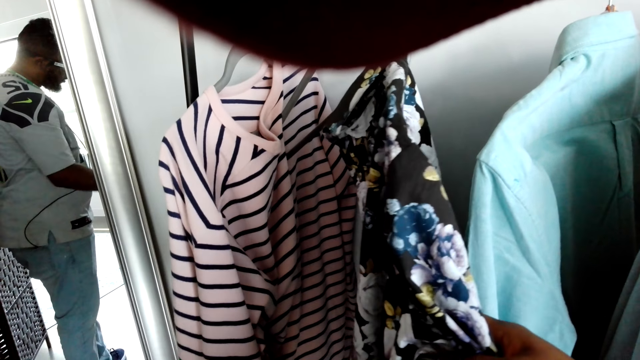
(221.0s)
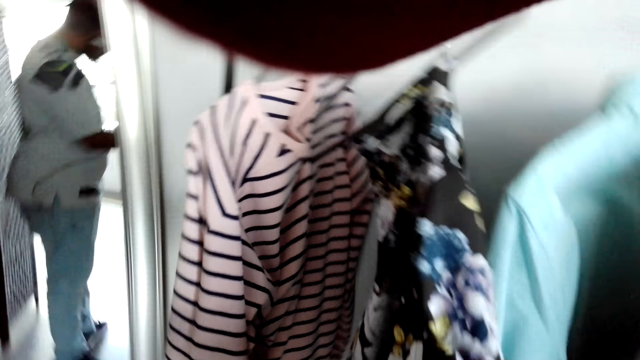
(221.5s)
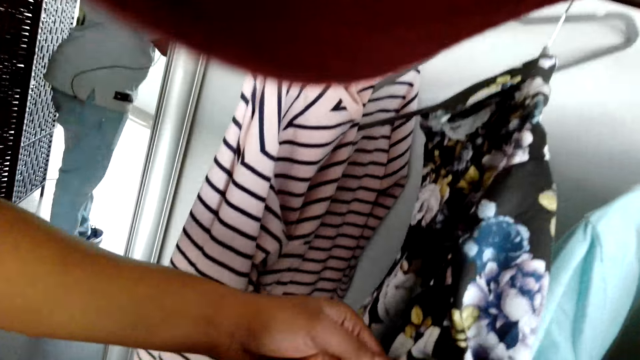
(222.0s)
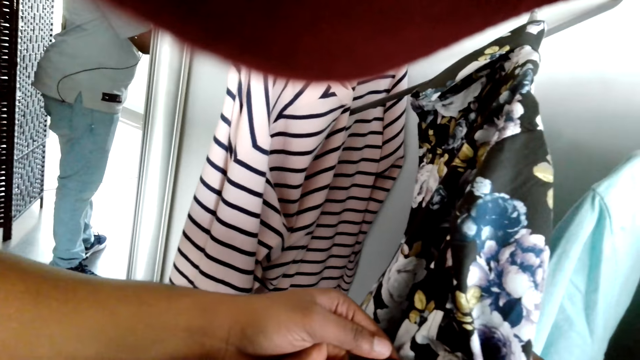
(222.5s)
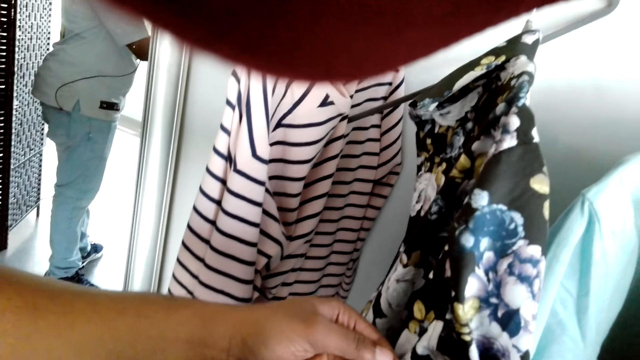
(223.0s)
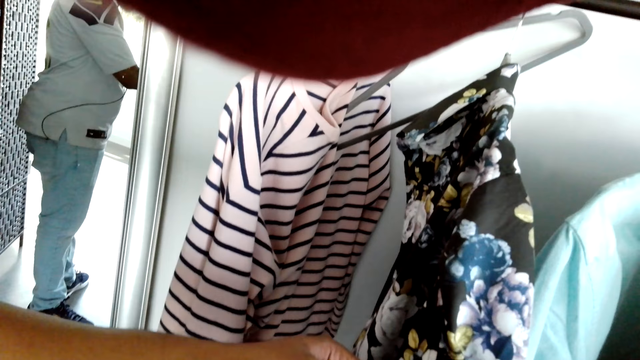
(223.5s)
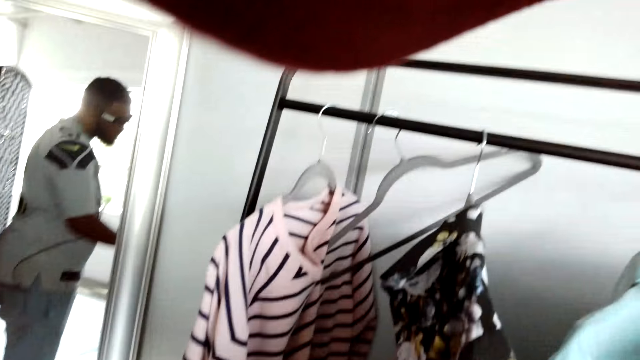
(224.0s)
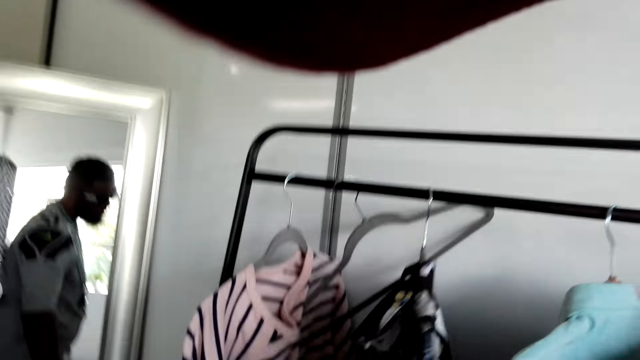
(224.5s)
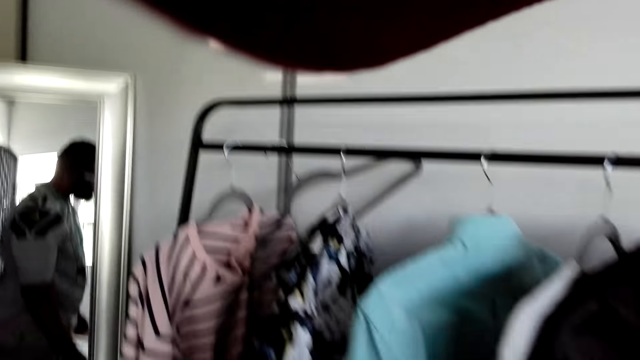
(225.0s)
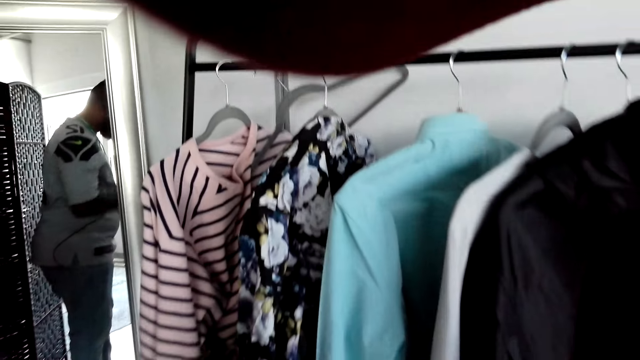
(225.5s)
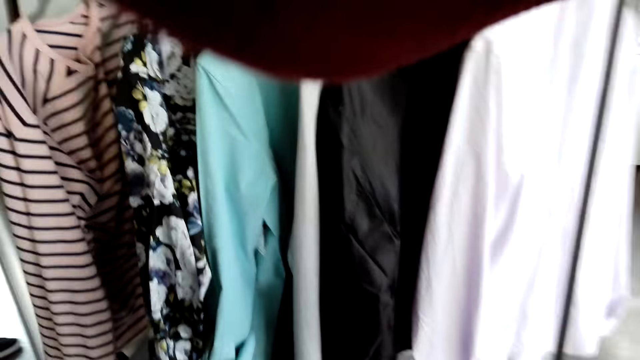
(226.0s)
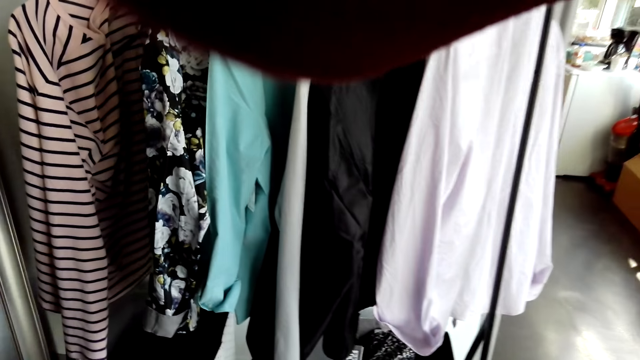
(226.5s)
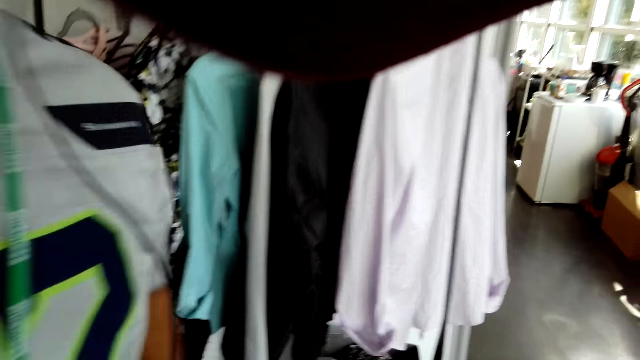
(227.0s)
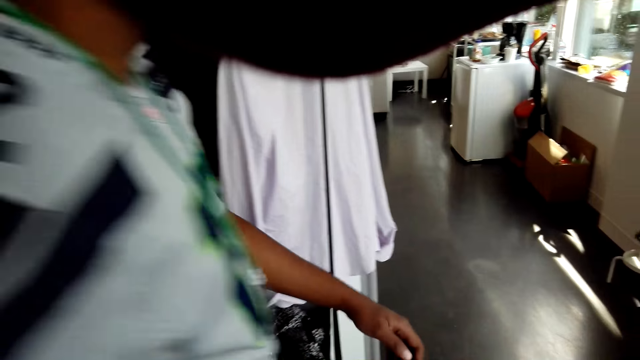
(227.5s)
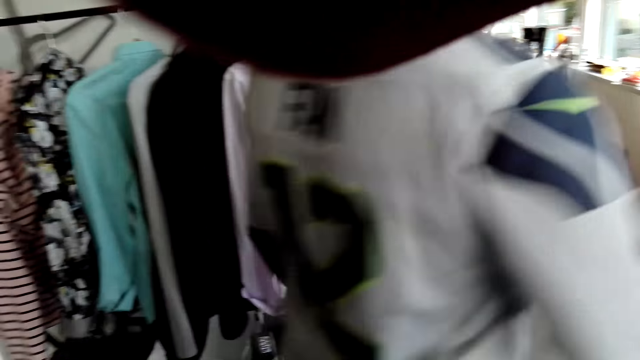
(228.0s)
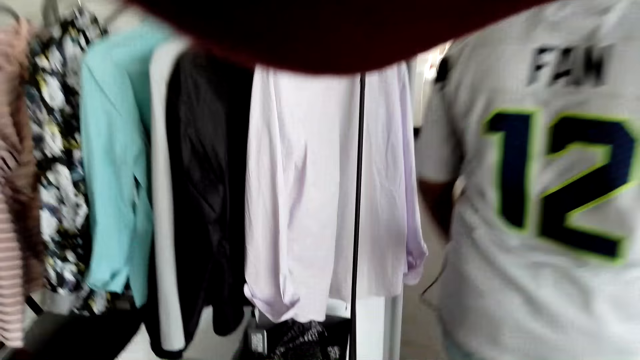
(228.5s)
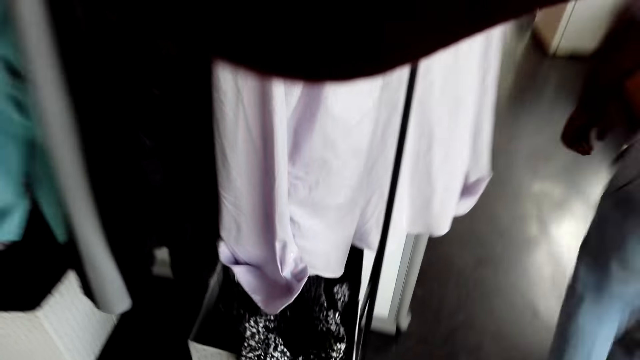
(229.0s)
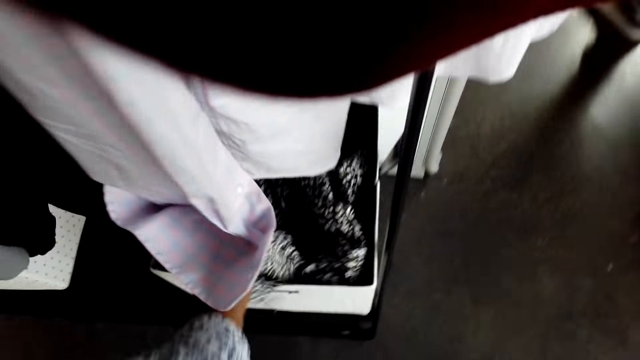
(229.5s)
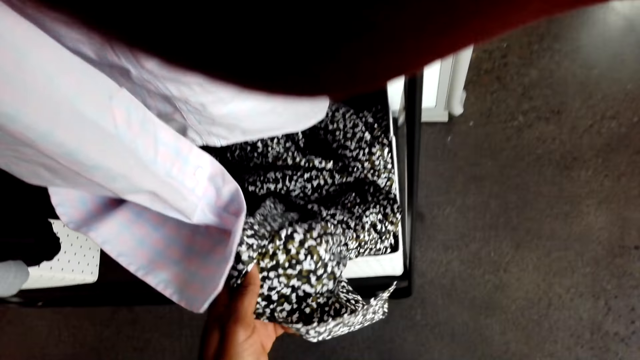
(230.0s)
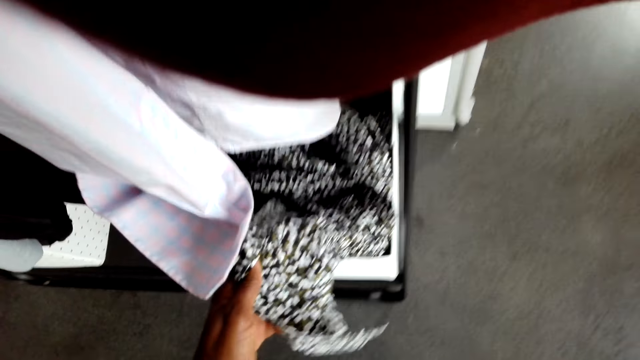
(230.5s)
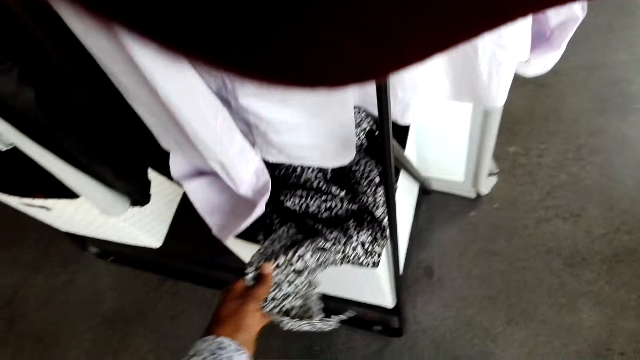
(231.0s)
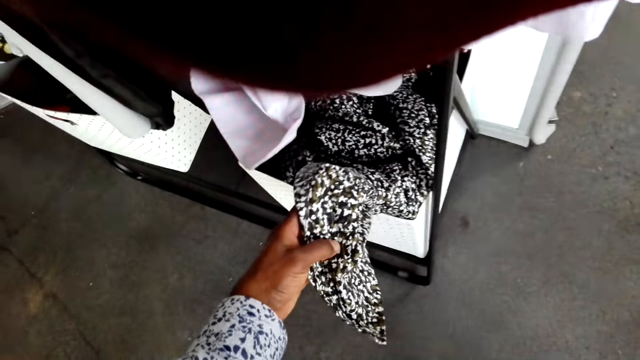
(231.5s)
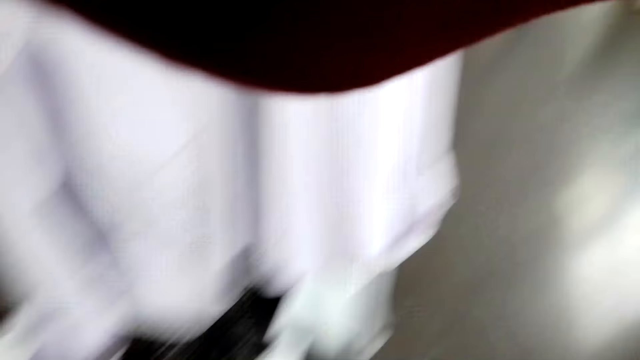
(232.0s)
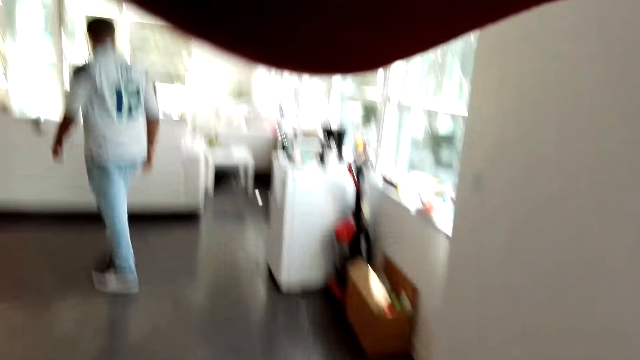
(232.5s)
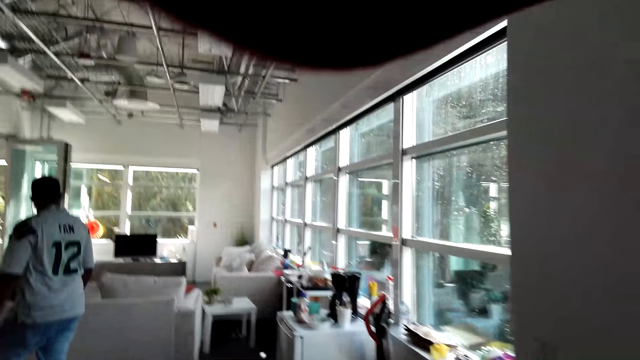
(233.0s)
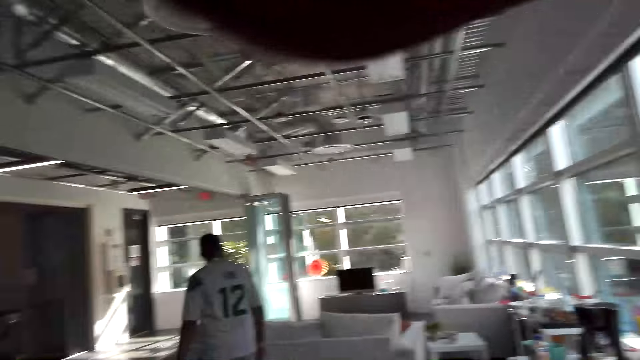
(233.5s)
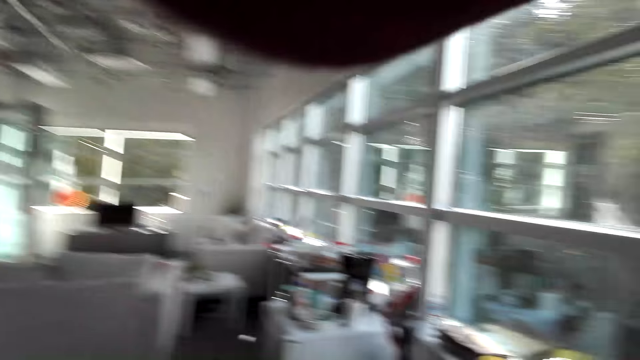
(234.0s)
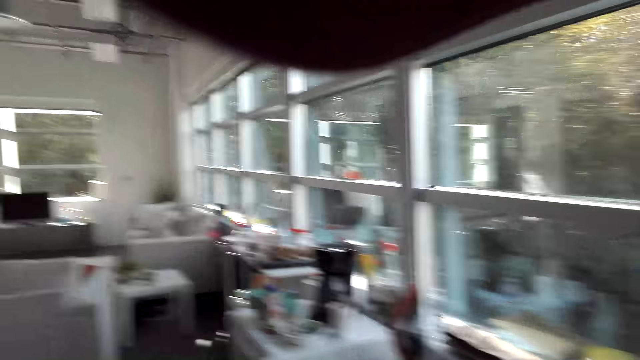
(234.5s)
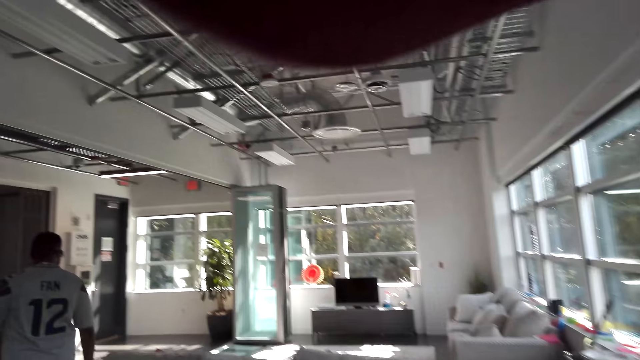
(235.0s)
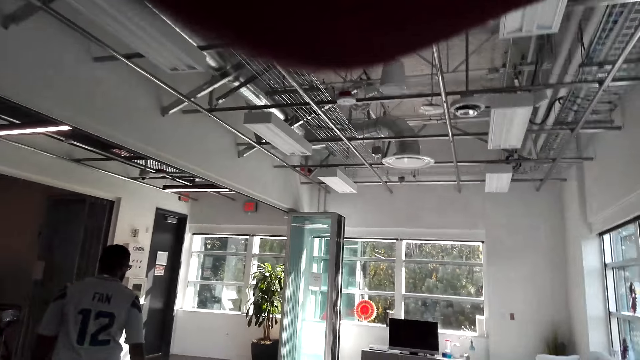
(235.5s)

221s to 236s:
A person touches the fabric. The camera wearer touches the fabric. They stare around.

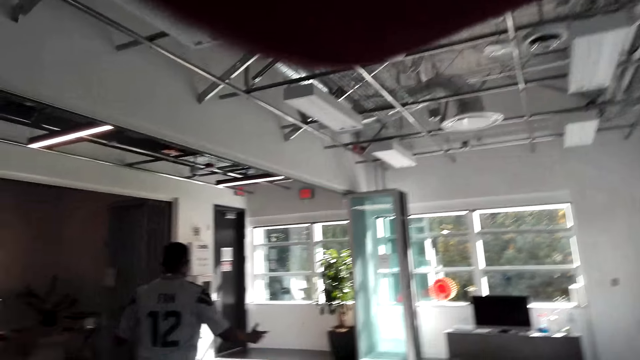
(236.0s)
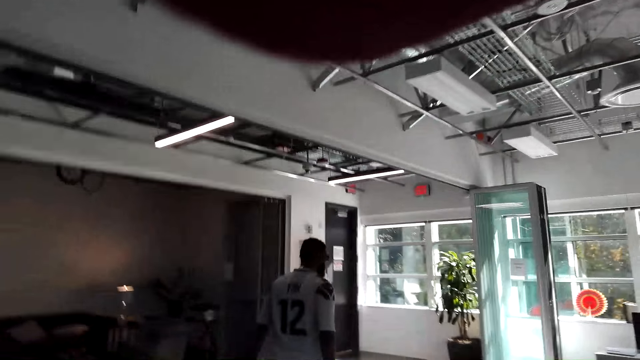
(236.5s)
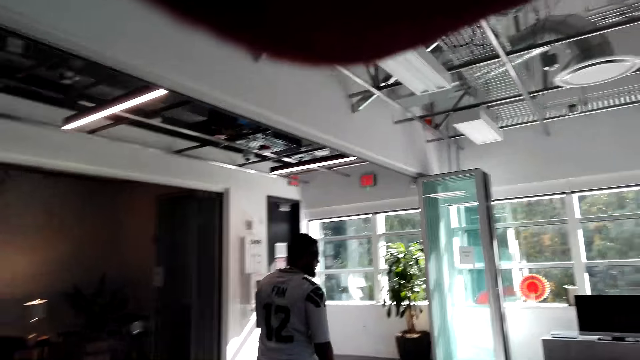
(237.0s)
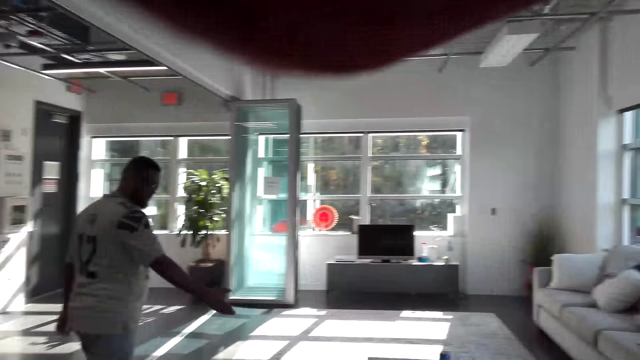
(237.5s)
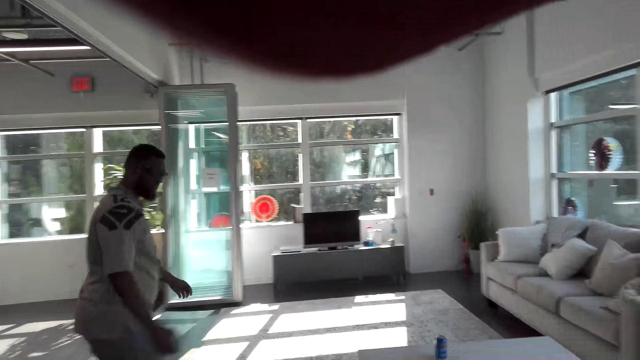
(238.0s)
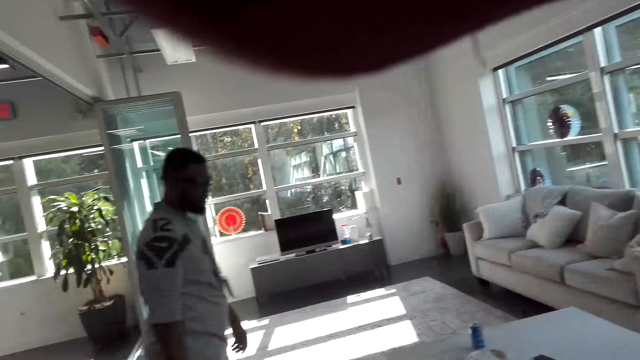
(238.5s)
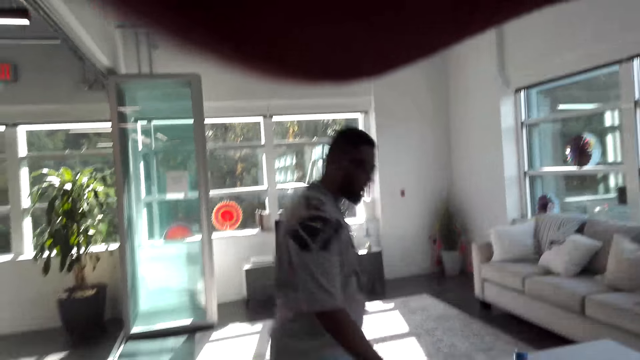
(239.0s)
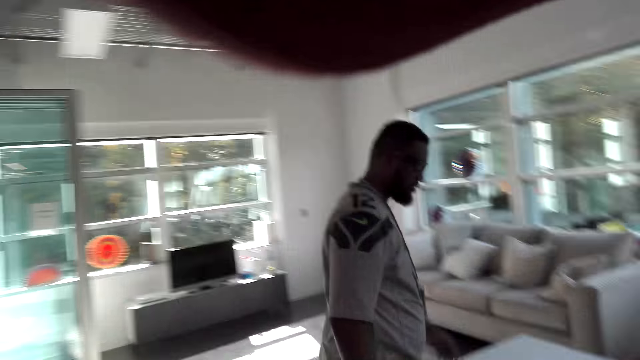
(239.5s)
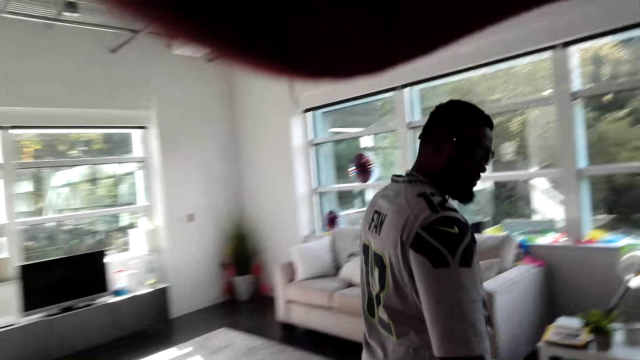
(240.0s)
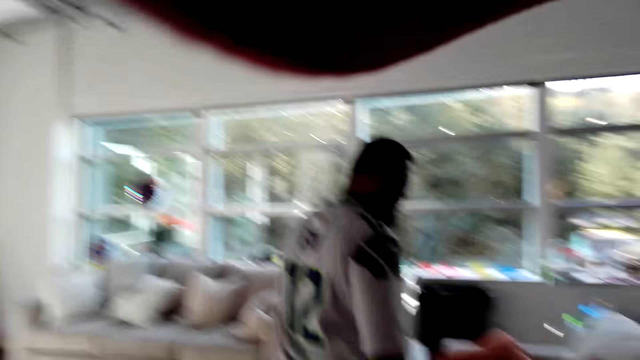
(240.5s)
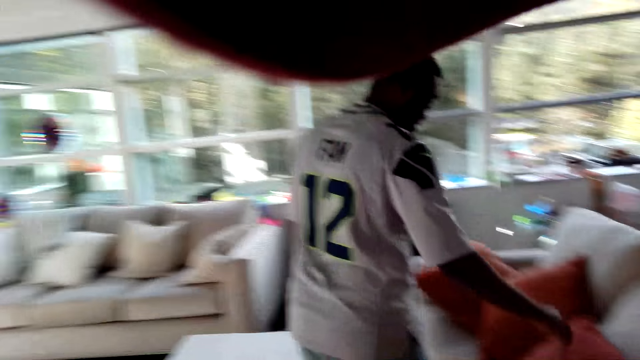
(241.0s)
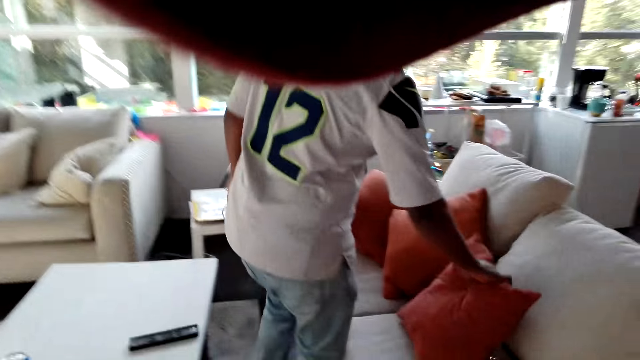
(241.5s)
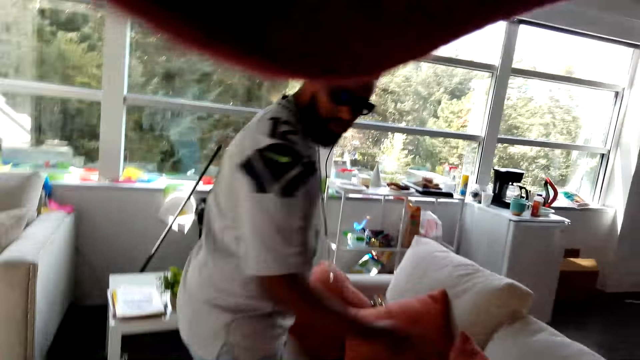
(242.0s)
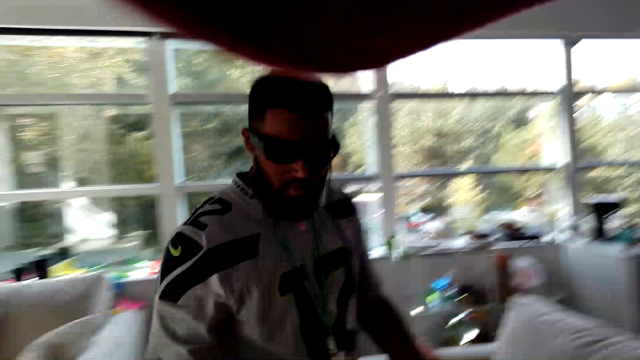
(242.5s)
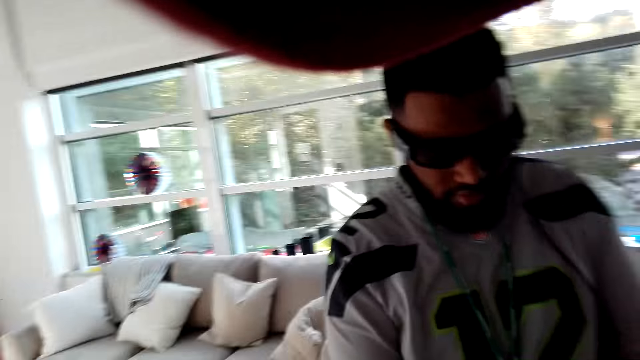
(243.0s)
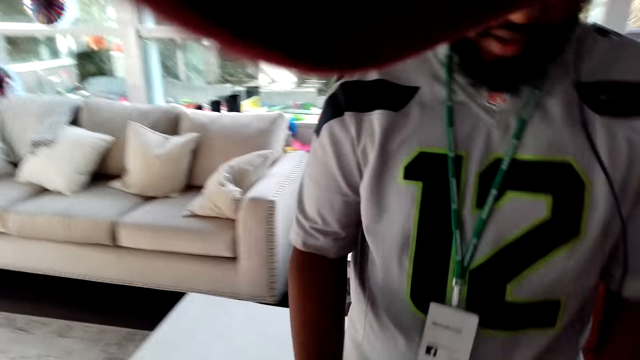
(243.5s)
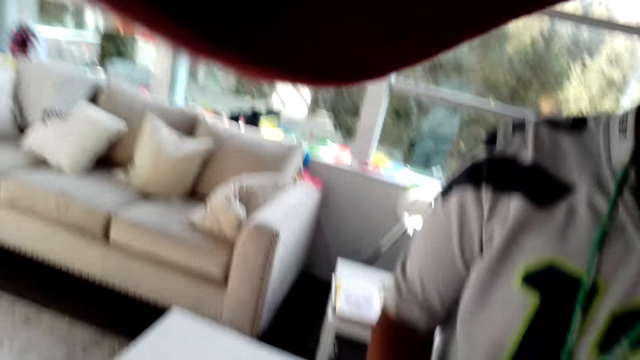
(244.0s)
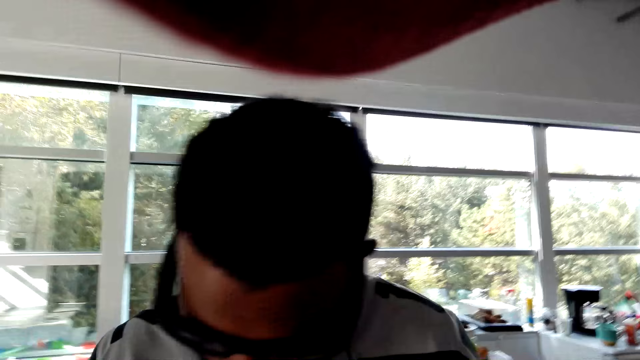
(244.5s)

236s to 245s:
The camera wearer walks around. A person walks. The camera wearer gives the person a gift.
